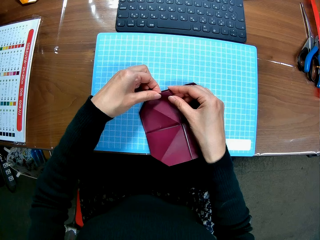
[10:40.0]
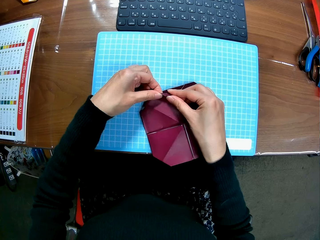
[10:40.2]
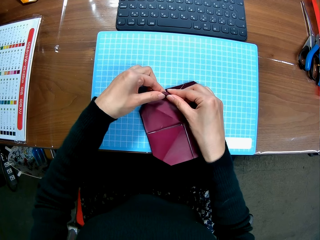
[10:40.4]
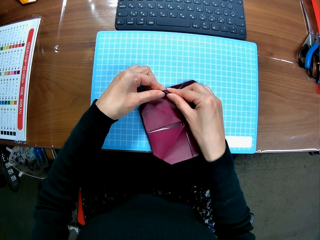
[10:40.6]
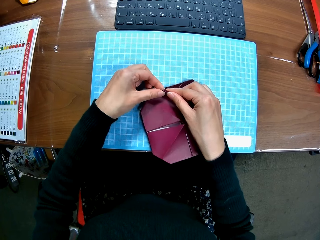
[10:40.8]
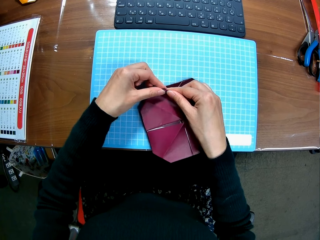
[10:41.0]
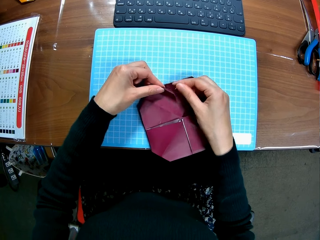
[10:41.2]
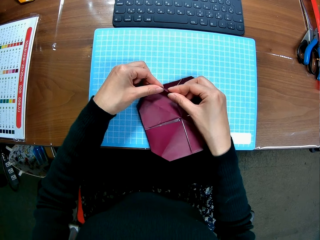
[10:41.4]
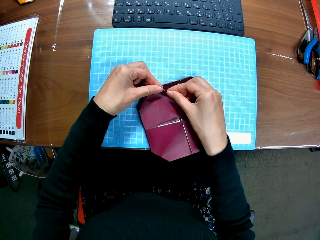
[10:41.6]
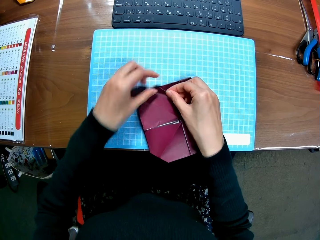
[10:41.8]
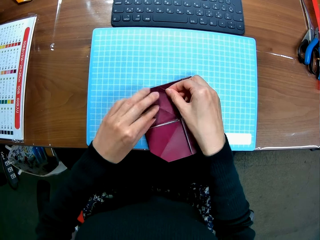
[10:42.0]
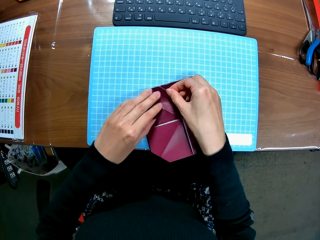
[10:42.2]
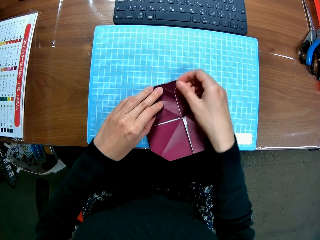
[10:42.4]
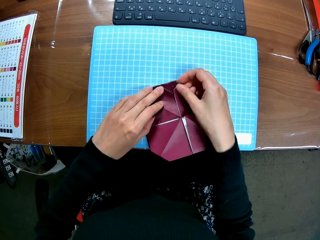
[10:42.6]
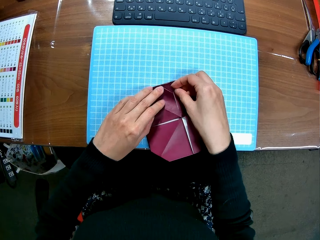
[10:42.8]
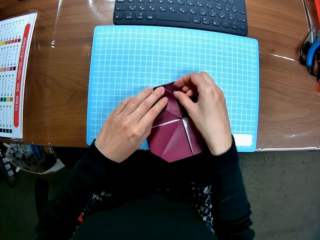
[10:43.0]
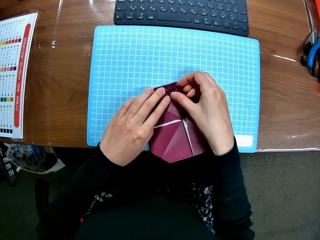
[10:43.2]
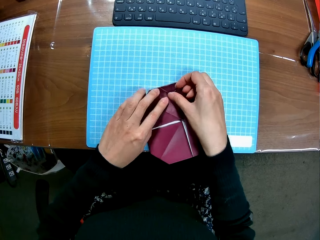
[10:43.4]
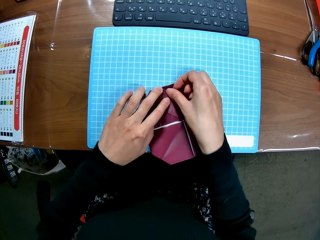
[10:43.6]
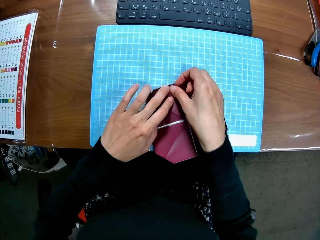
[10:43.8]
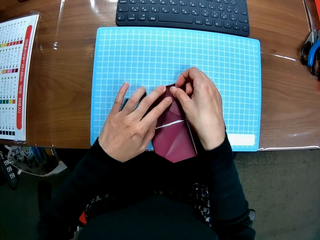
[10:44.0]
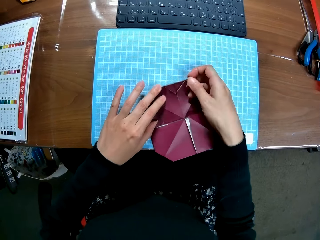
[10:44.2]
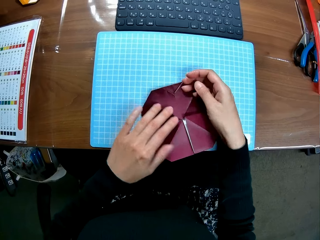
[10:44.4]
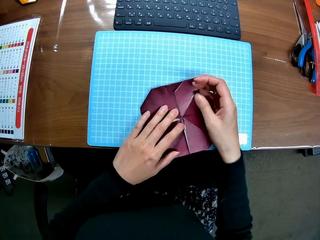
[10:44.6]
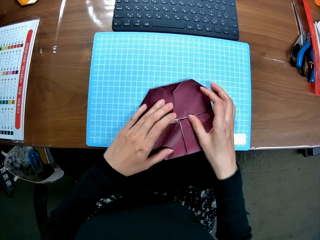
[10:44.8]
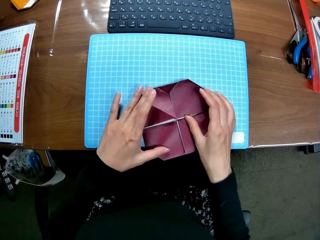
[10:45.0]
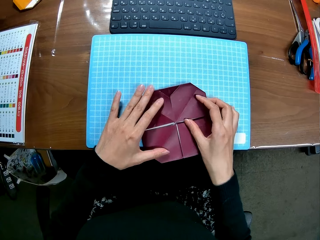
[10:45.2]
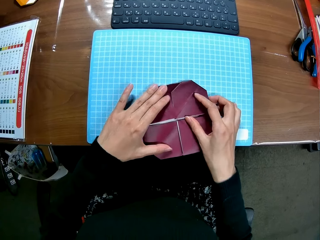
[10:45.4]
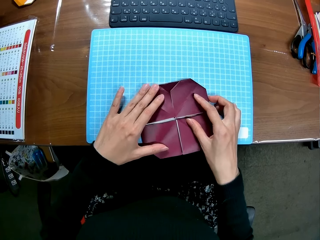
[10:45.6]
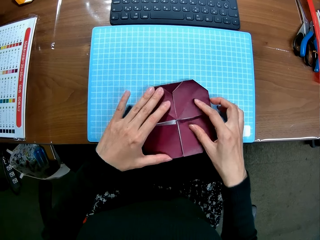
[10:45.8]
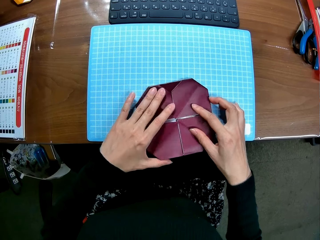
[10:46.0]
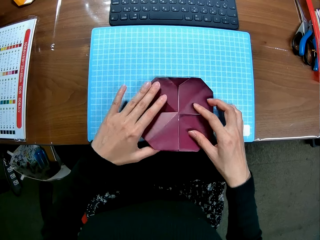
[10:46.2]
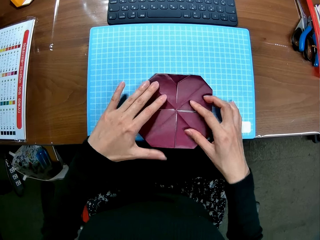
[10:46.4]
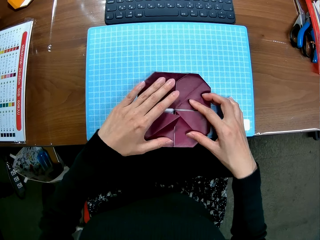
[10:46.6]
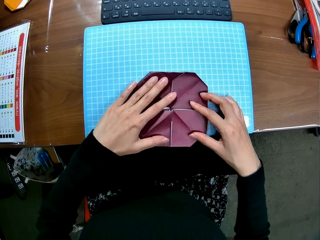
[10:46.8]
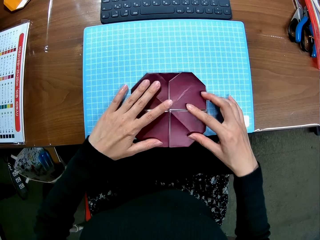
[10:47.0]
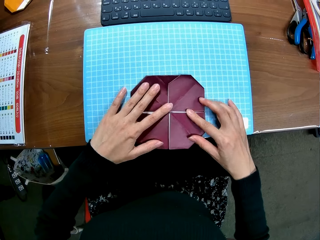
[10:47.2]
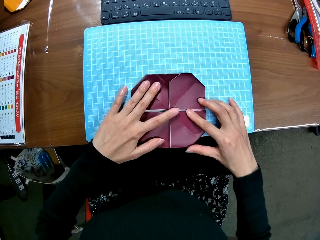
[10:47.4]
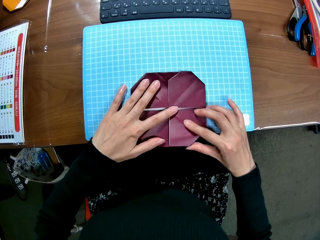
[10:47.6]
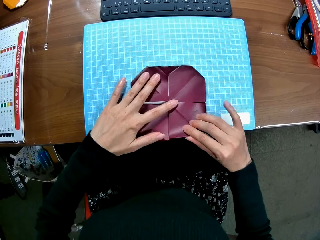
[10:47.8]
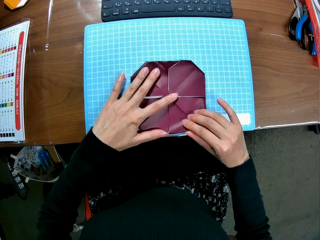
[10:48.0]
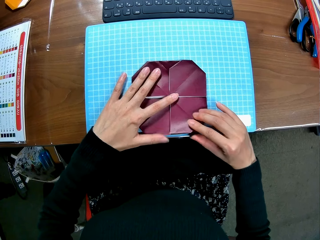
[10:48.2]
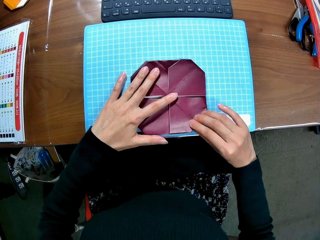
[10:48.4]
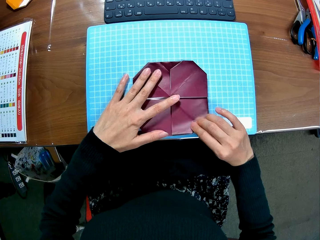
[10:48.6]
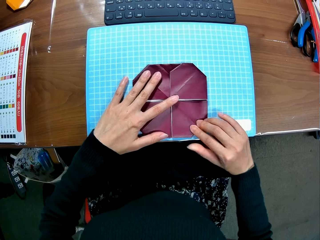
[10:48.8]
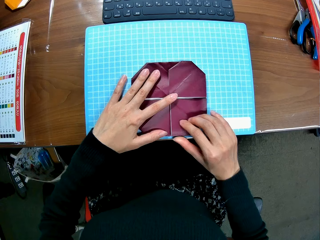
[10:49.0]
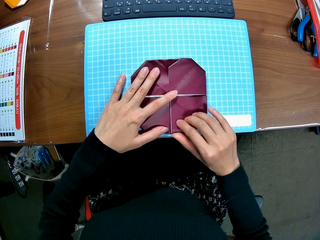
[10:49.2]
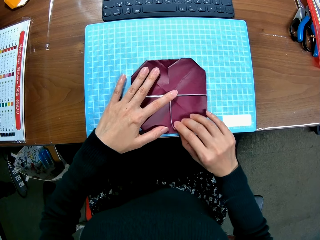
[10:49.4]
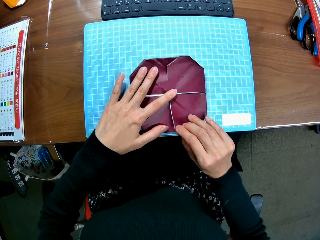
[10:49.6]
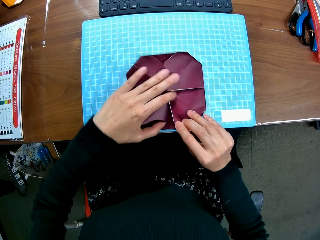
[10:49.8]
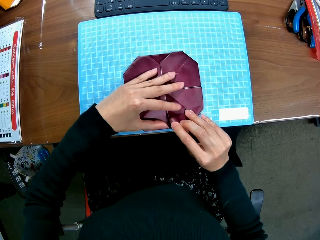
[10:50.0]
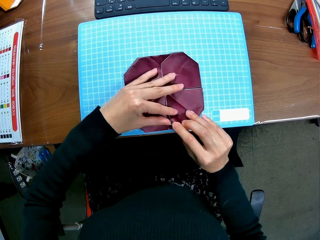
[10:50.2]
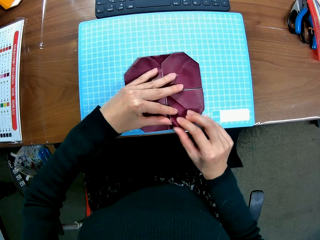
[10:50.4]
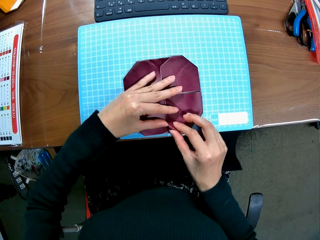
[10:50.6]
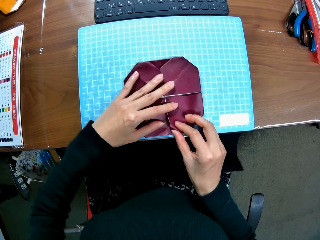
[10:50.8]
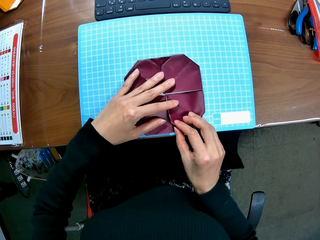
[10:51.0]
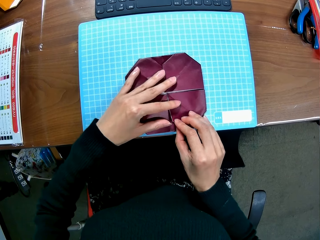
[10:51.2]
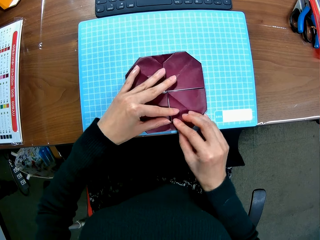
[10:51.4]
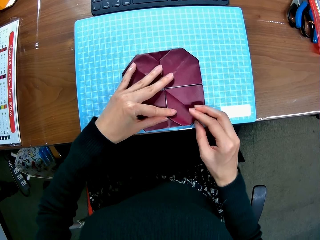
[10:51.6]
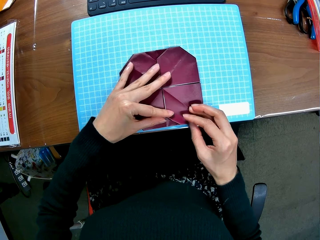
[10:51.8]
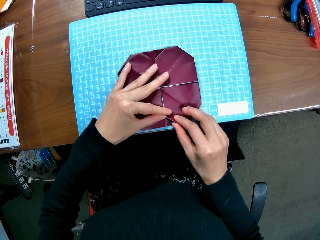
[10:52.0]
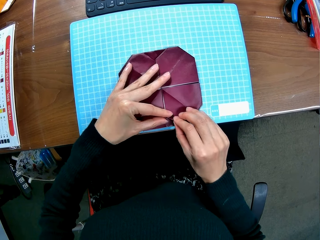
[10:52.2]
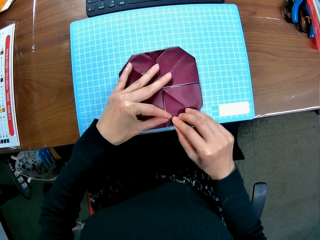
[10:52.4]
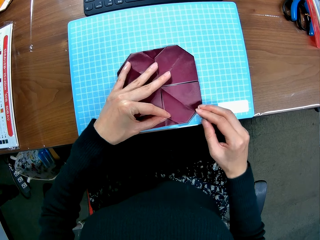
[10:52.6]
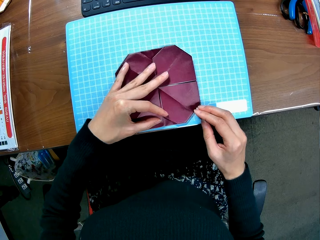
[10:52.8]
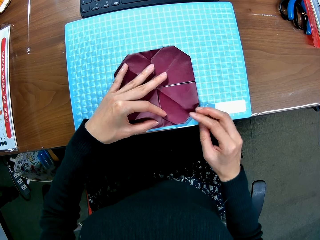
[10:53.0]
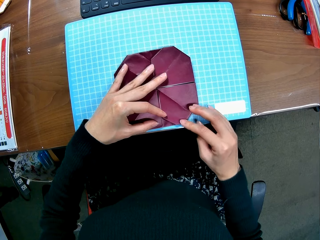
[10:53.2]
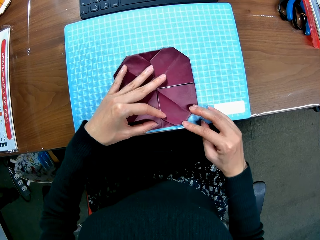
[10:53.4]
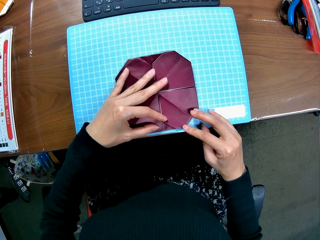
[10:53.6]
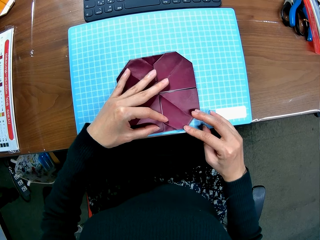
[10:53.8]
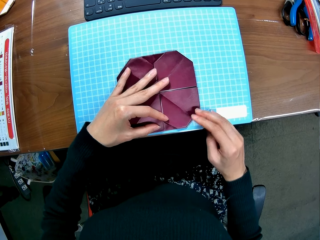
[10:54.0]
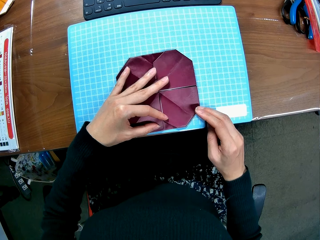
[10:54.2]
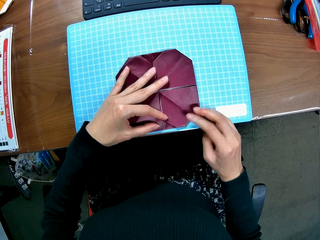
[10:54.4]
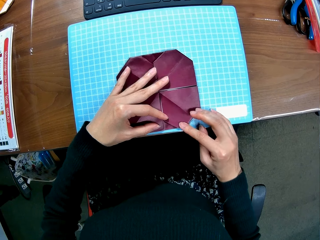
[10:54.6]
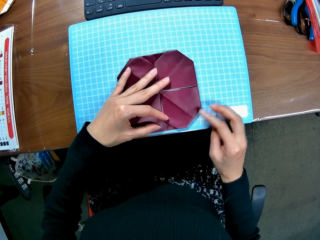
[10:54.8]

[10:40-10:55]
The camera wearer aligns the model pyramid. They fold the pyramid. They align the model pyramid.

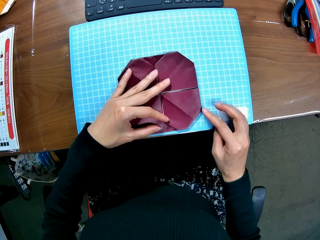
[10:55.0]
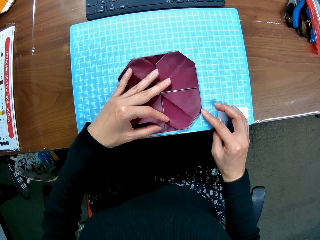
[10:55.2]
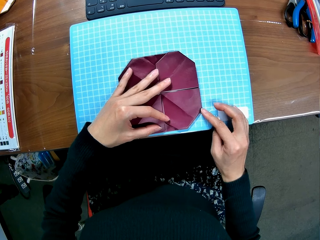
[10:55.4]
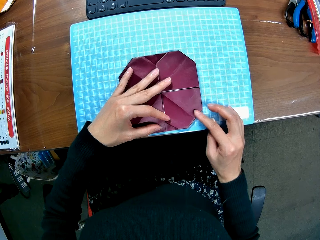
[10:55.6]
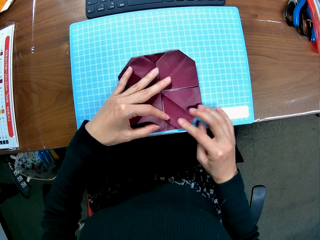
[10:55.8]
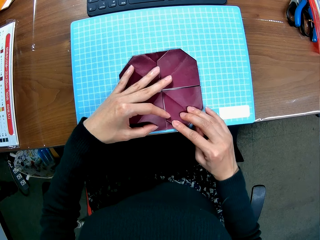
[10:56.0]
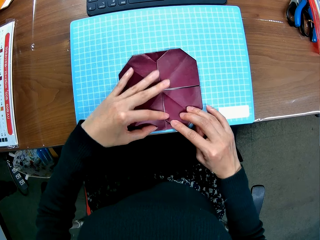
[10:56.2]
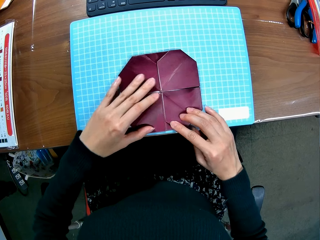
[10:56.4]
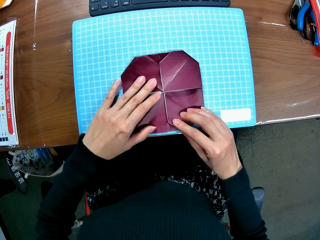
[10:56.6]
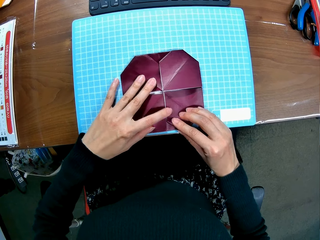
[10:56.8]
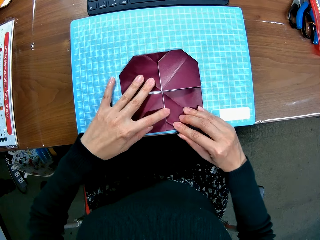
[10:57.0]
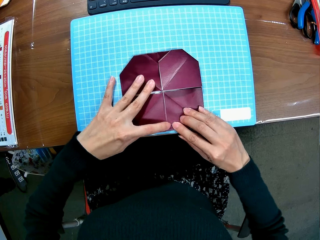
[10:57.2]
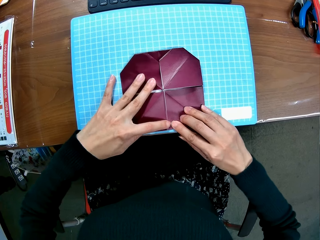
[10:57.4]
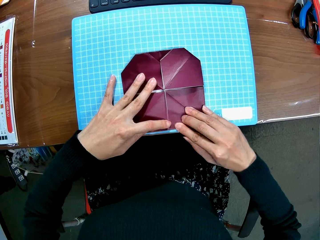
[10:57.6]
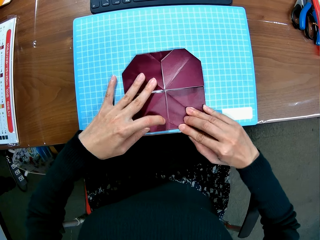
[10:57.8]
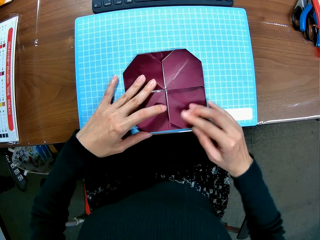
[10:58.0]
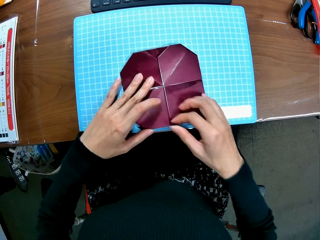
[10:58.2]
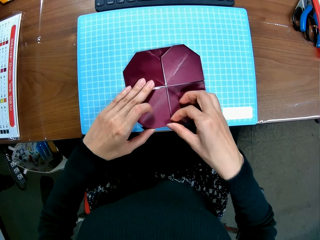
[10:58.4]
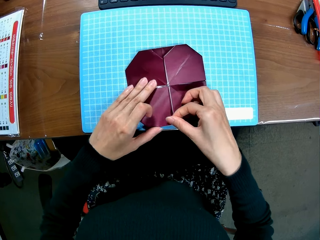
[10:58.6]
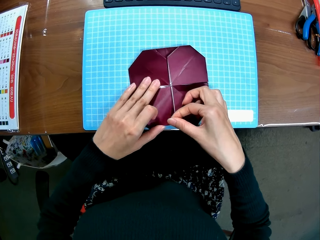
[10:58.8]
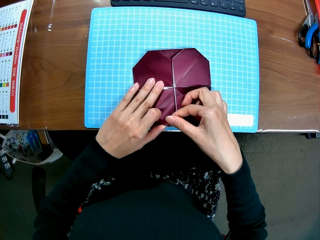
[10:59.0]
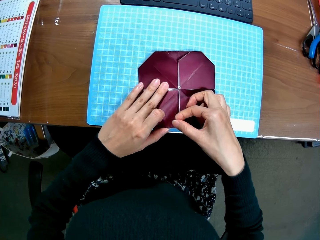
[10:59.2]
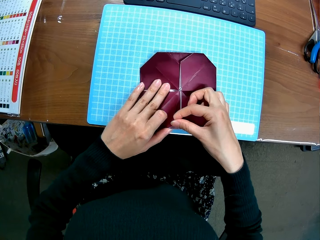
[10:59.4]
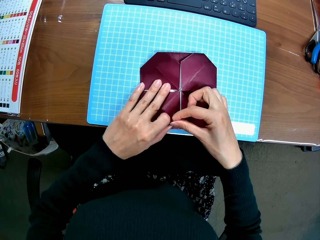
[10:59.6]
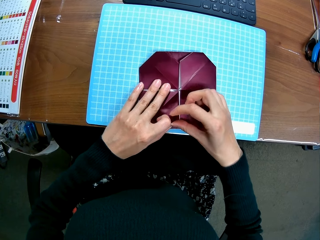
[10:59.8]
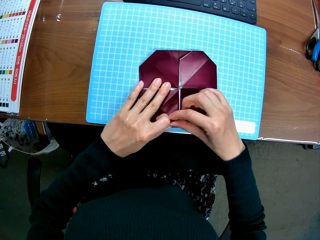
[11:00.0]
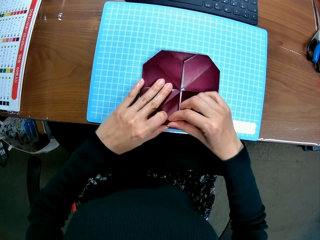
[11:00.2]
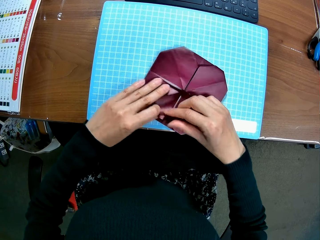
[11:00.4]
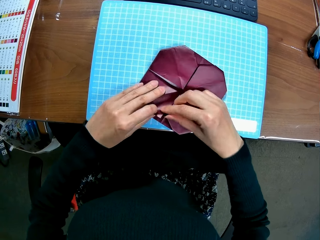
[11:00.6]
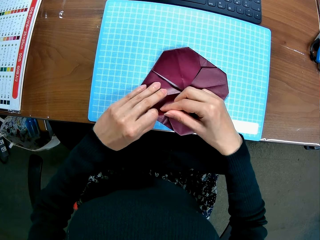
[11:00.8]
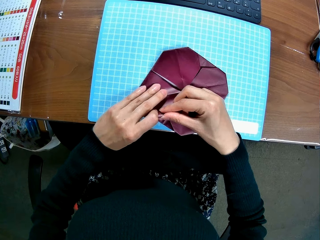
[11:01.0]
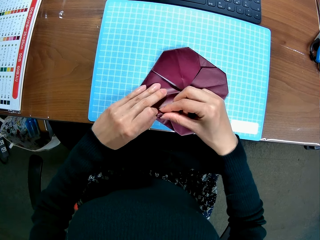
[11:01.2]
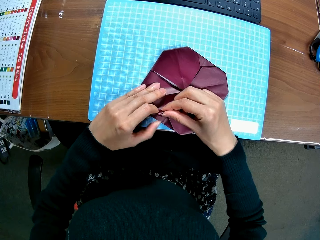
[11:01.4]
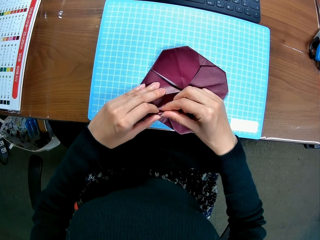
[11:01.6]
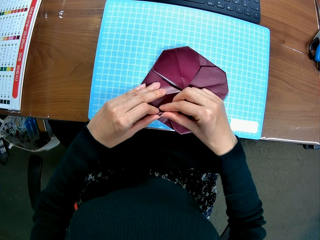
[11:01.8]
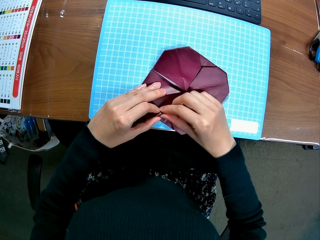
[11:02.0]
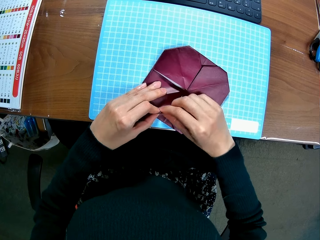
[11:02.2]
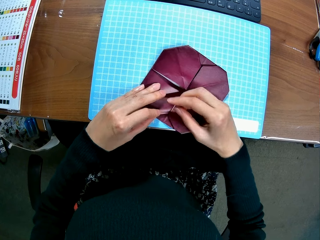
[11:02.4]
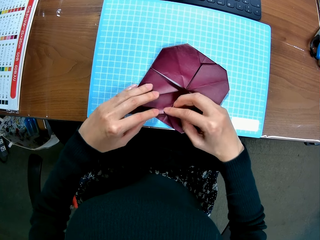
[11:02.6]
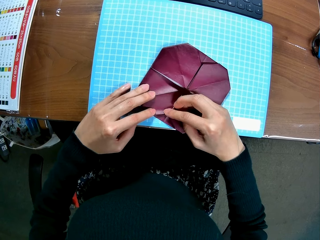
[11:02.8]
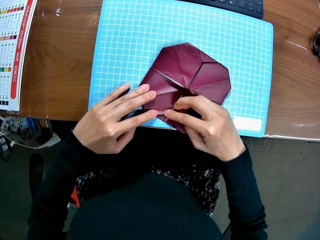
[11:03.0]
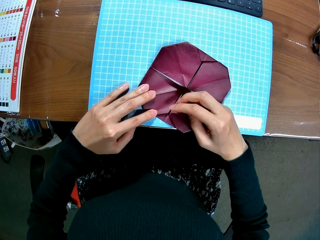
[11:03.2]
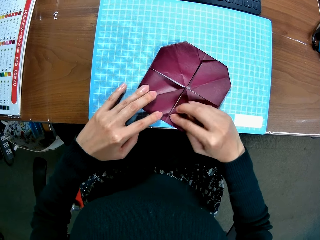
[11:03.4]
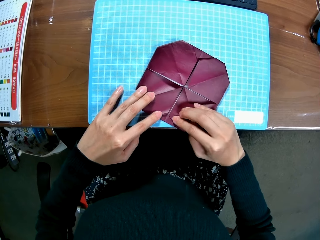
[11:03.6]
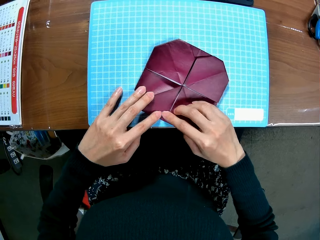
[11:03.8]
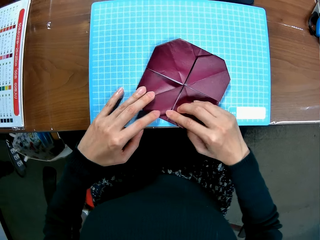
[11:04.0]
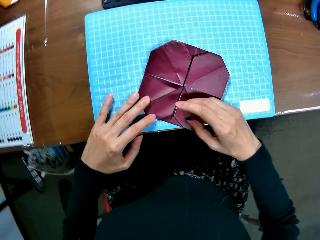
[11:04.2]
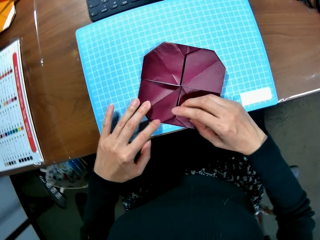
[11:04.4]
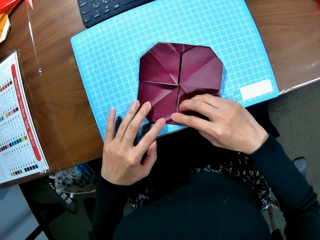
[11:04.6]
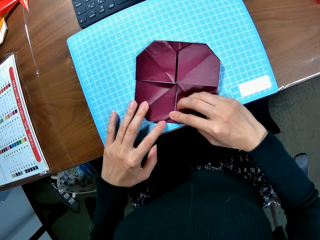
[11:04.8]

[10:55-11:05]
The camera wearer moves the model pyramid.
